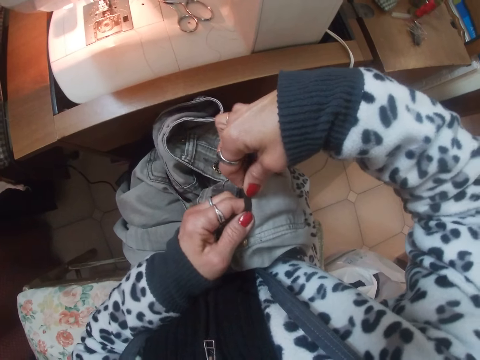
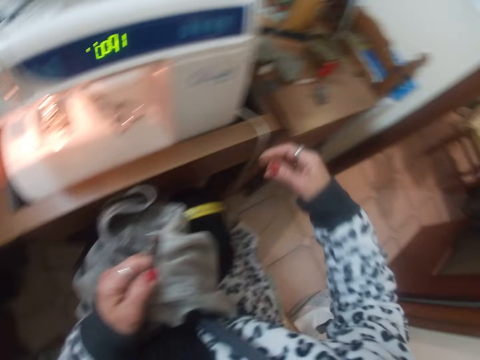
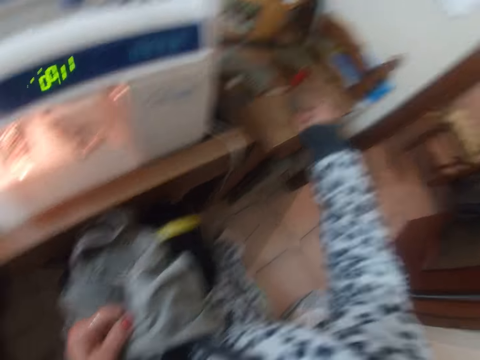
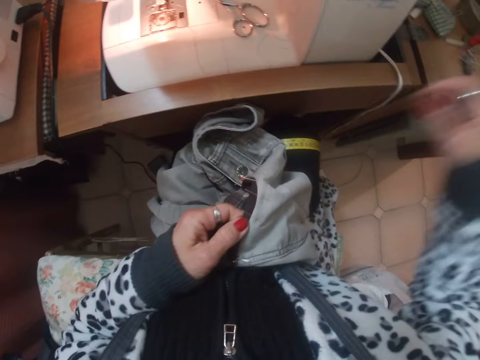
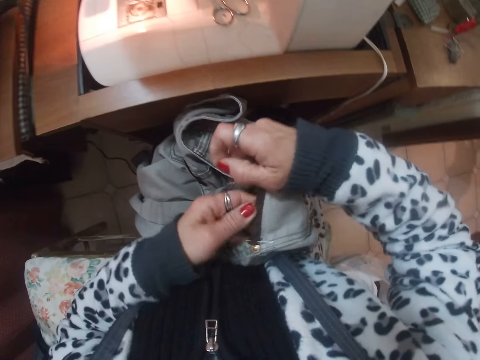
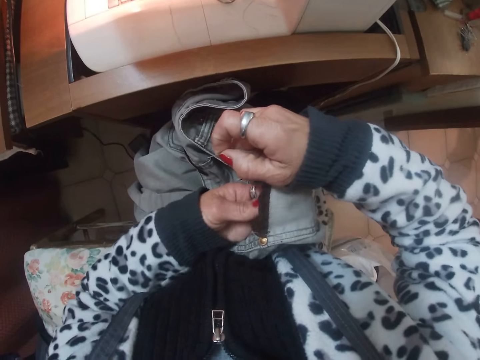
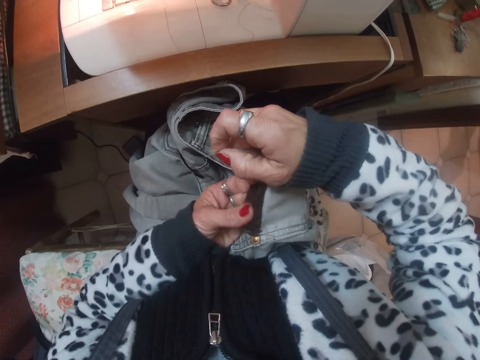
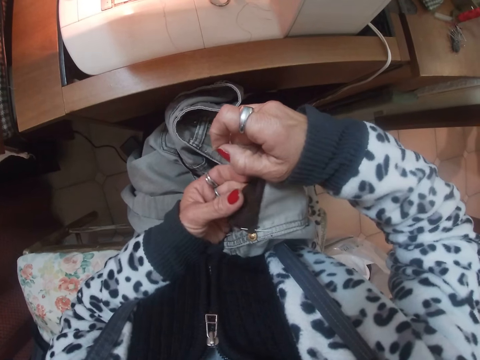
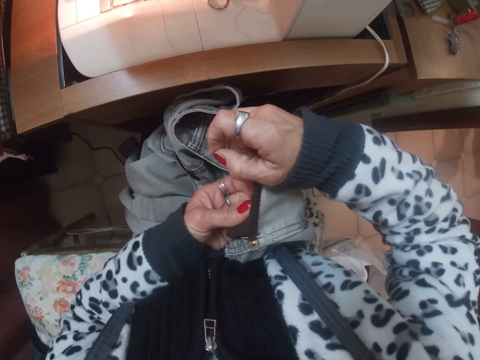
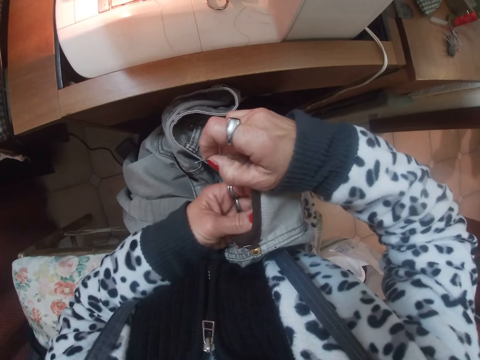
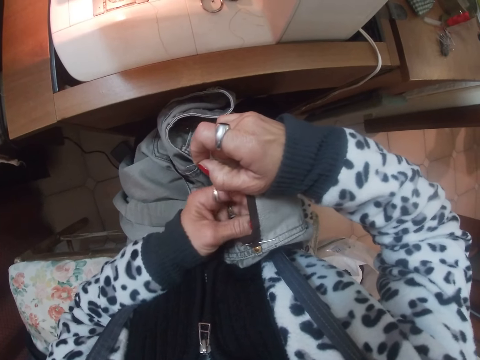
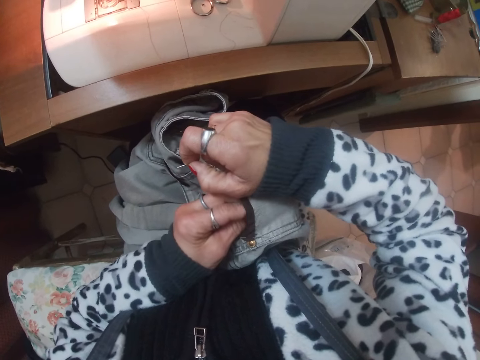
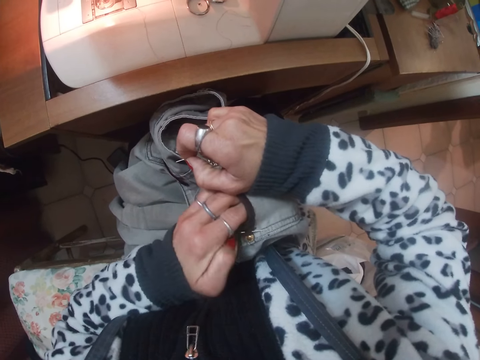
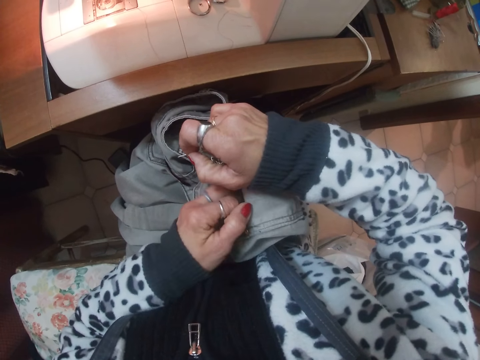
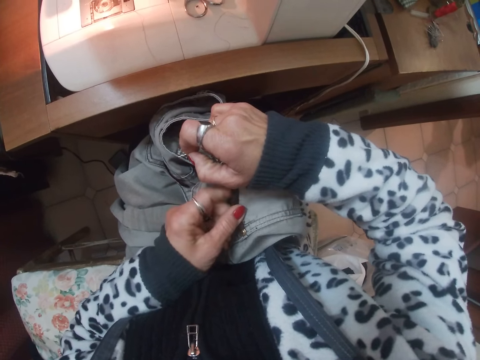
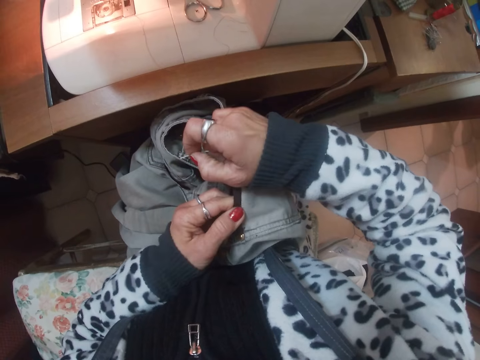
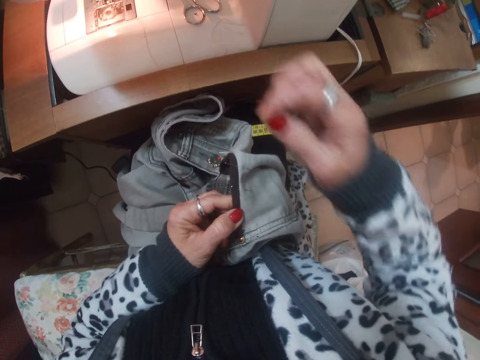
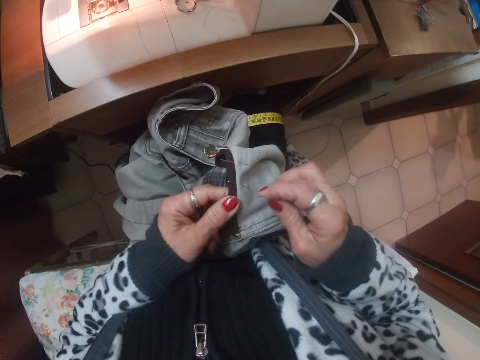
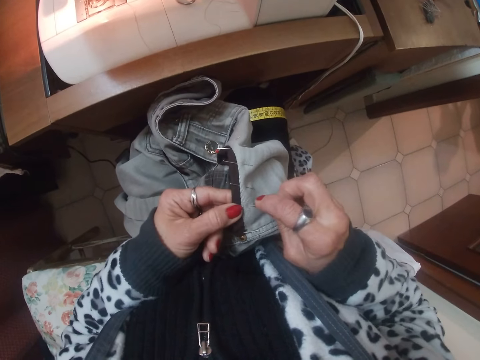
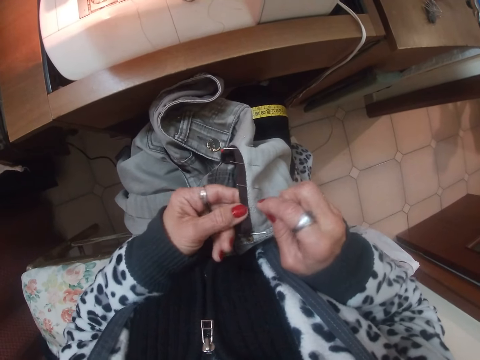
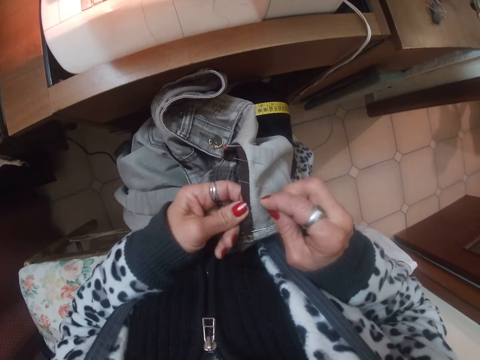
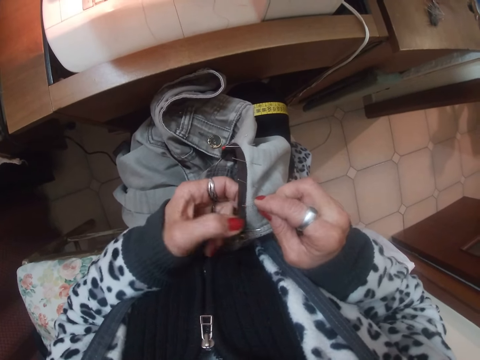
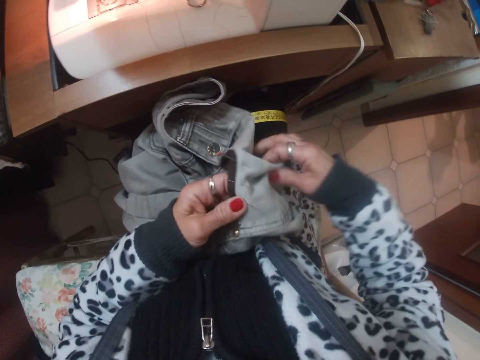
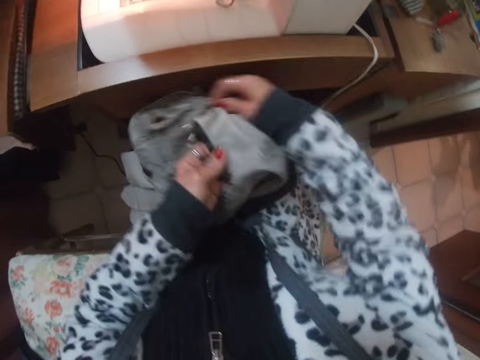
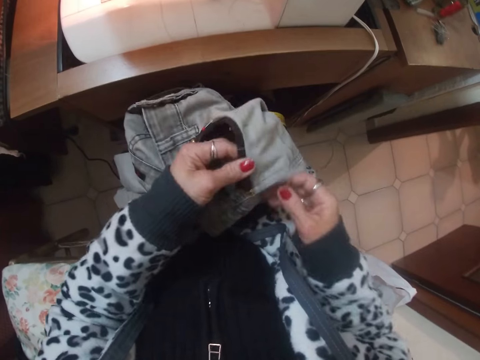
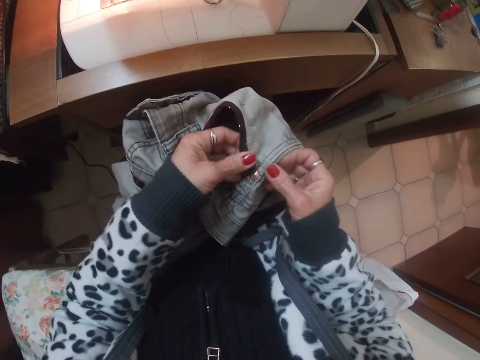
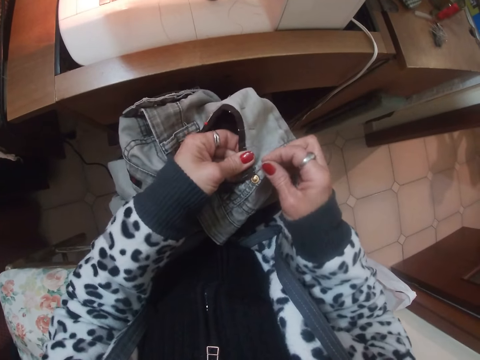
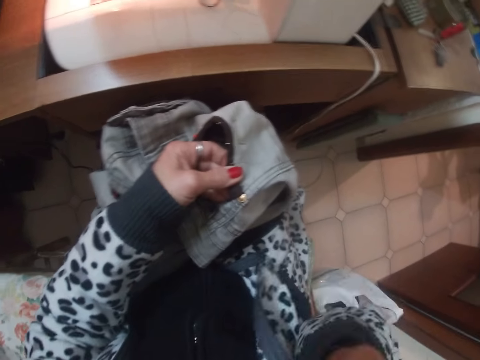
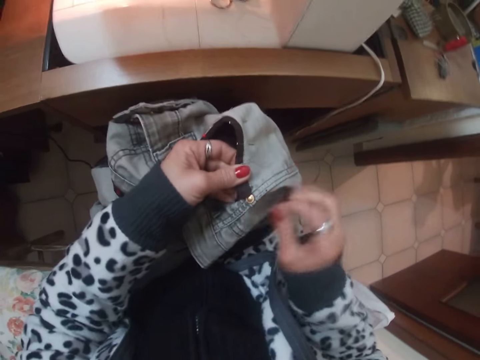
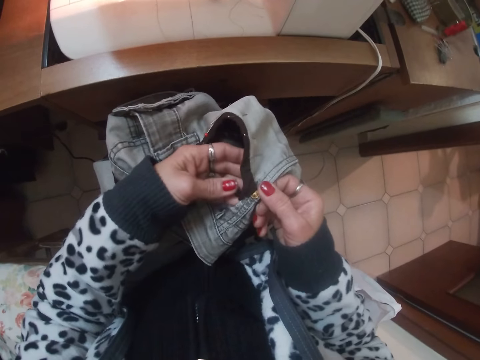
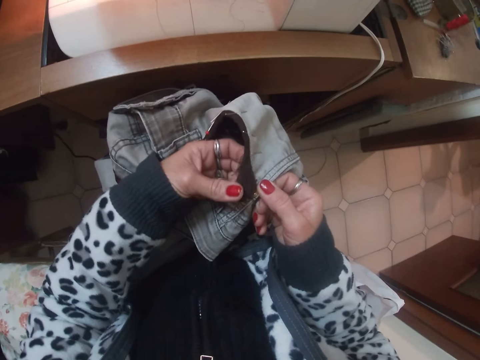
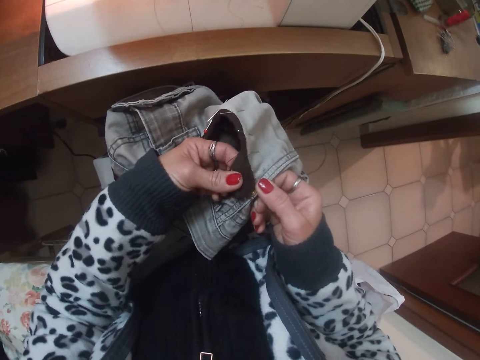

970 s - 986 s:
The camera wearer picks up a pin from the table. She folds part of the trousers' pocket. She pins the edge of the pocket of the trousers with the pin. She turns the trousers on the hands. She removes a pin from the trousers and puts the pin on her mouth.

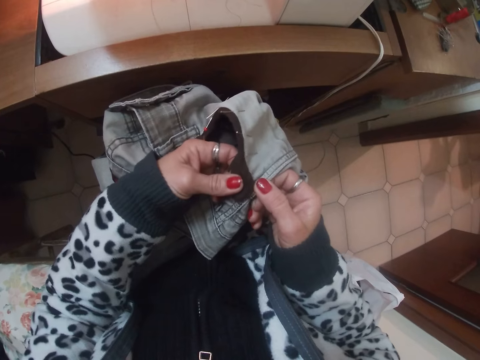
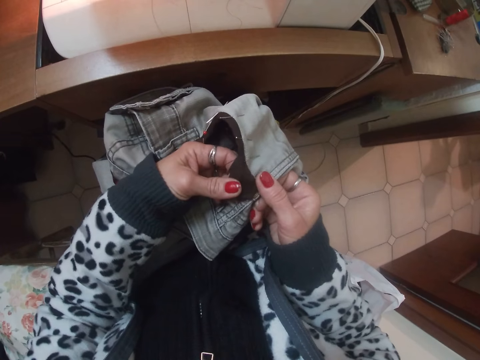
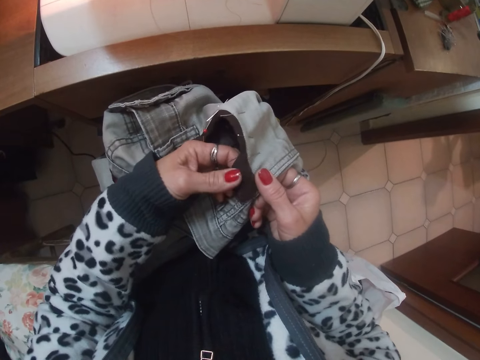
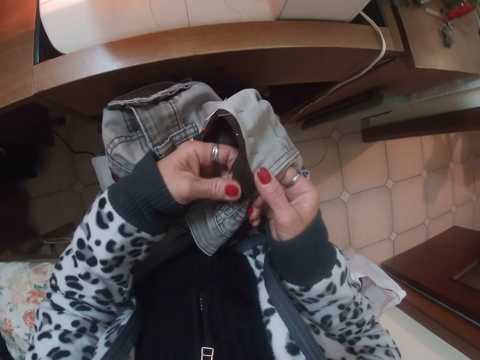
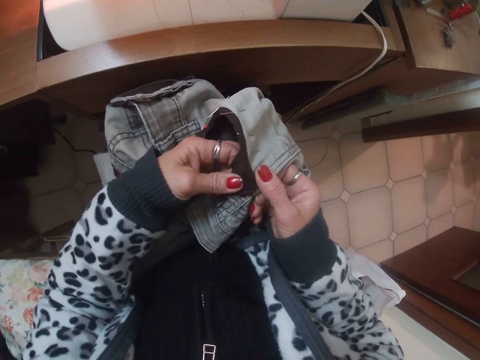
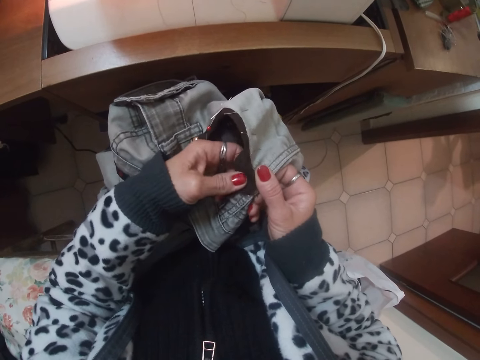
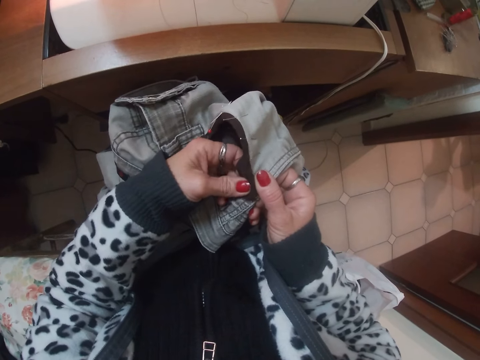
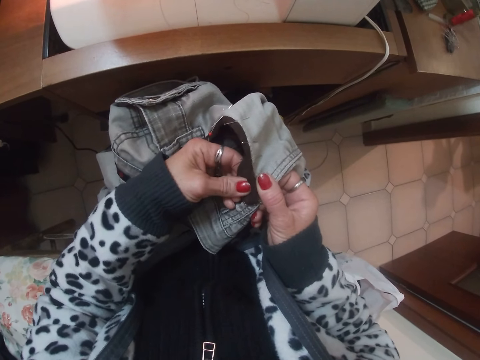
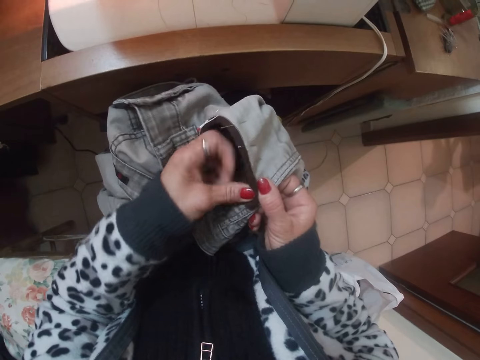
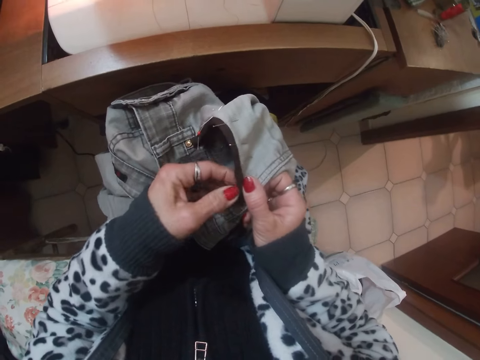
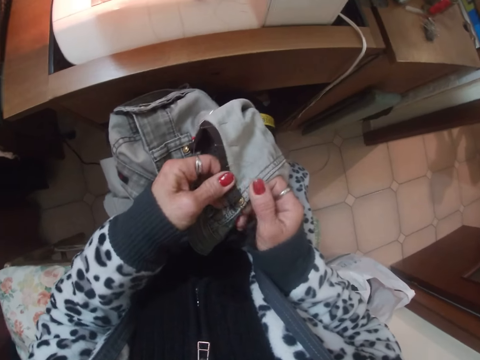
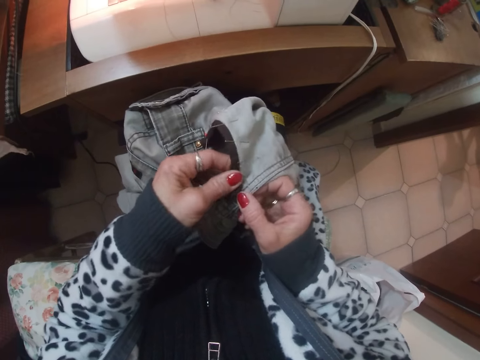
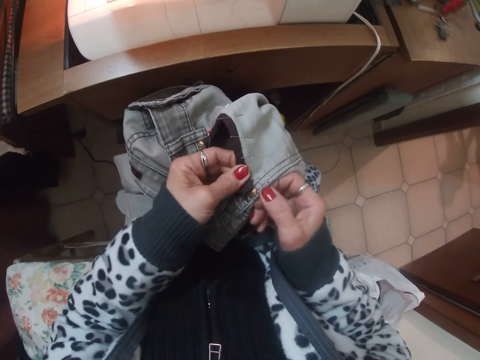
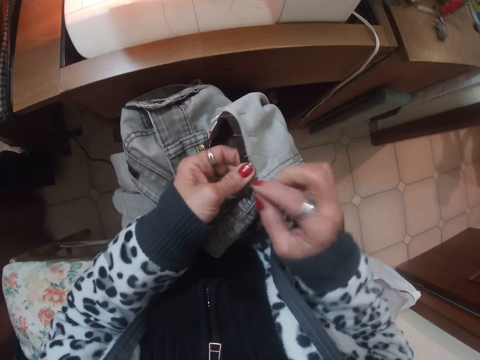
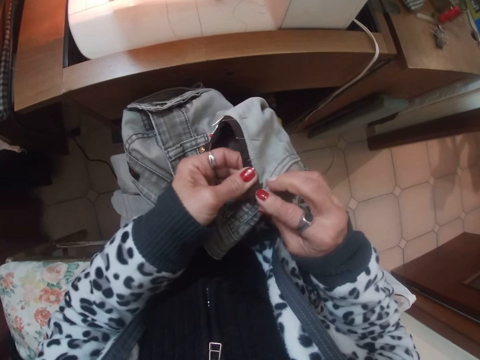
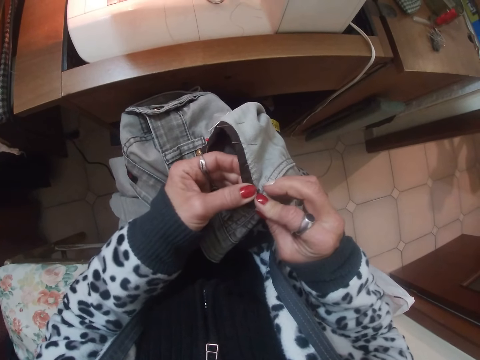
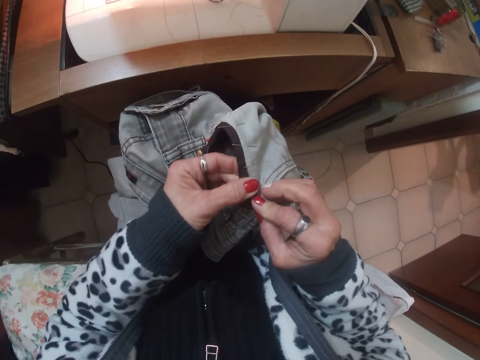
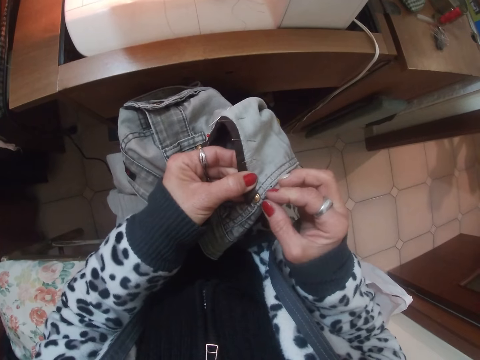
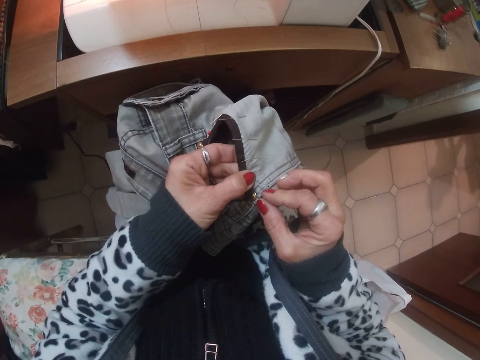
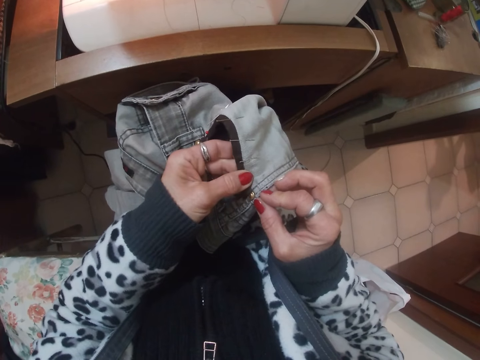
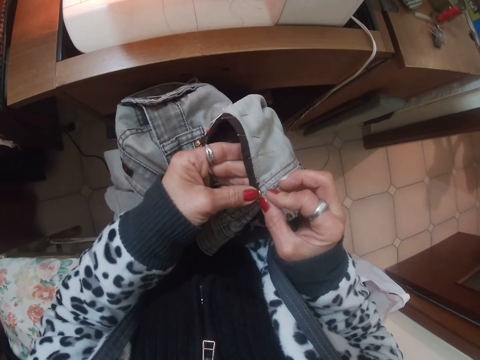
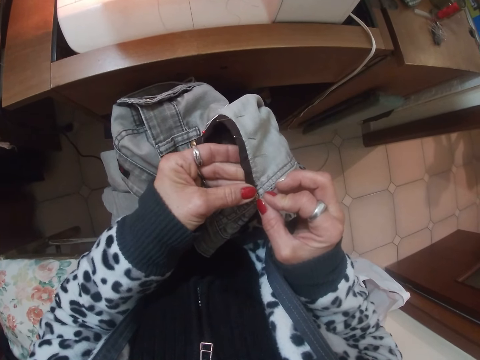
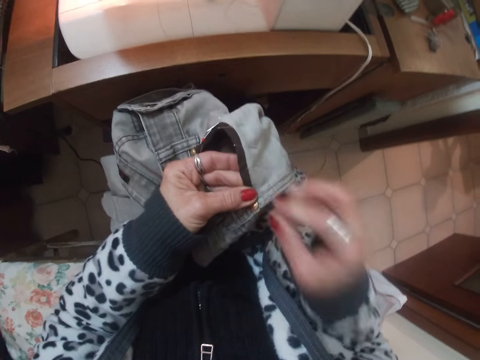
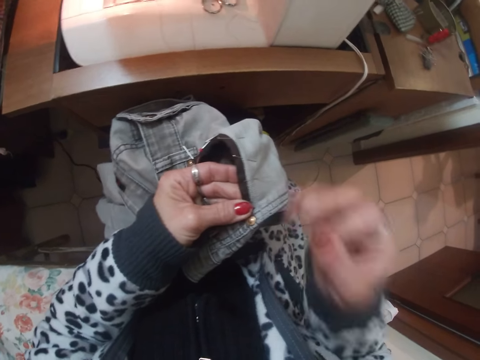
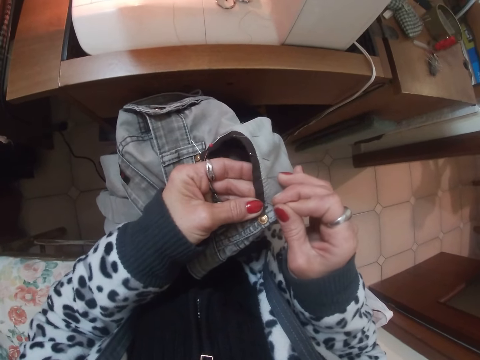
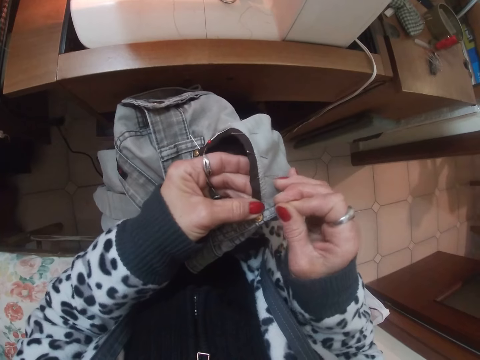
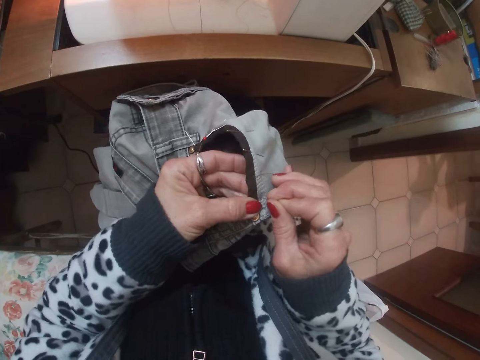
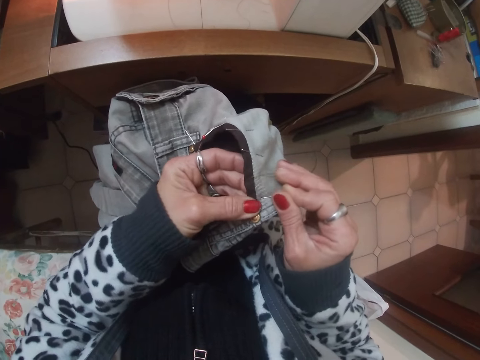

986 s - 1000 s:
The camera wearer folds part of the trousers' pocket. She adjusts the pocket of the trousers. She looks at the trousers. She takes a pin from her mouth. She attaches the trousers with the pin.
